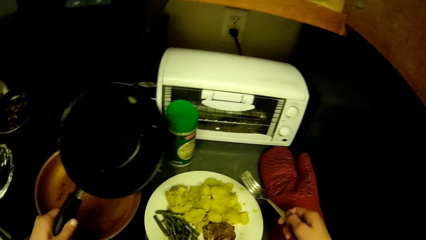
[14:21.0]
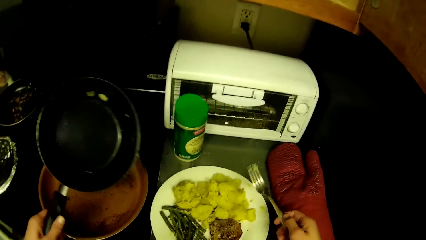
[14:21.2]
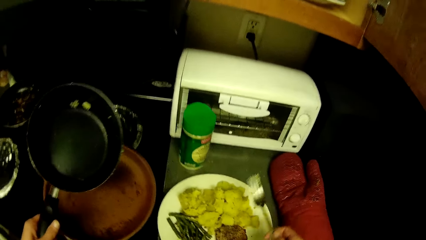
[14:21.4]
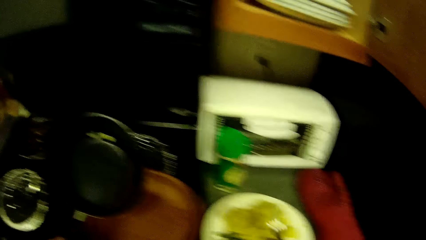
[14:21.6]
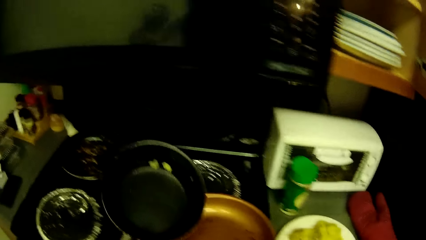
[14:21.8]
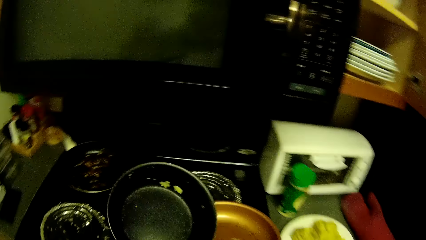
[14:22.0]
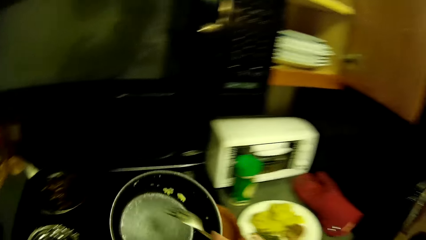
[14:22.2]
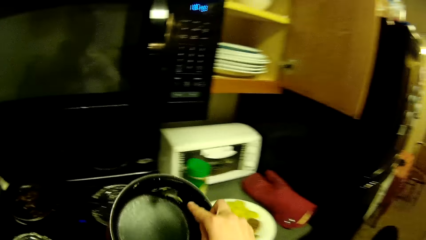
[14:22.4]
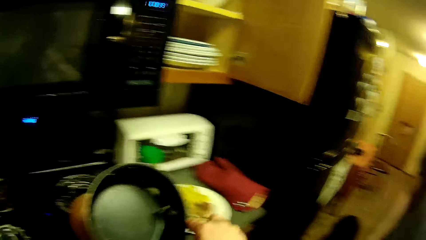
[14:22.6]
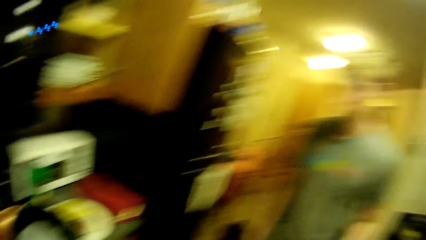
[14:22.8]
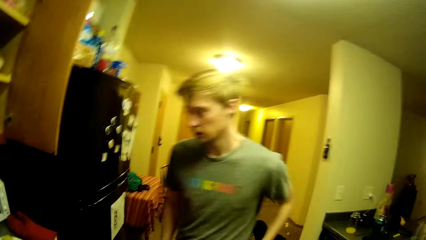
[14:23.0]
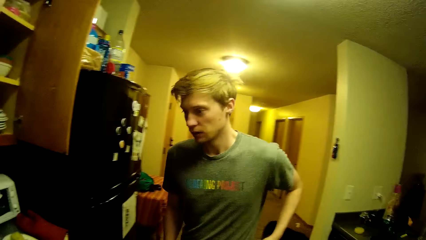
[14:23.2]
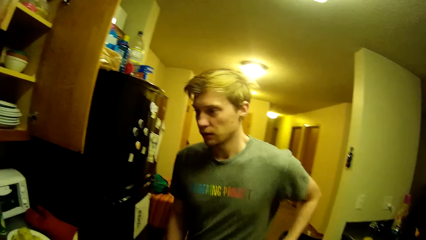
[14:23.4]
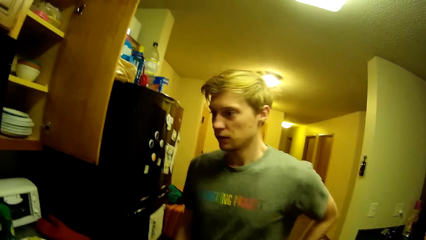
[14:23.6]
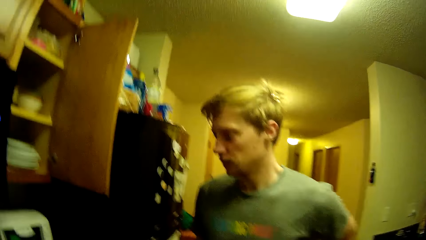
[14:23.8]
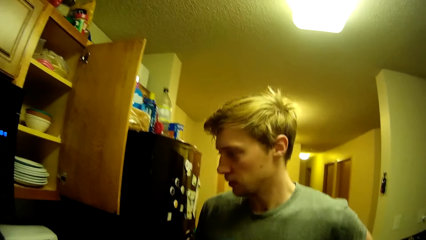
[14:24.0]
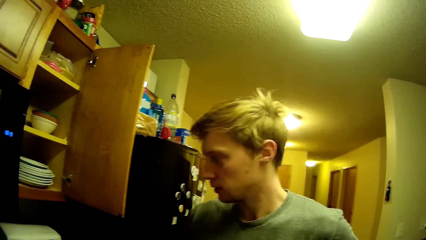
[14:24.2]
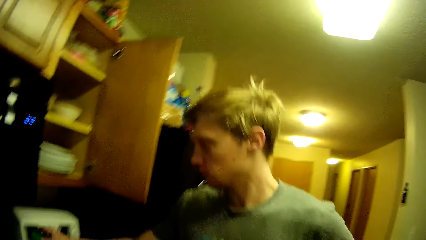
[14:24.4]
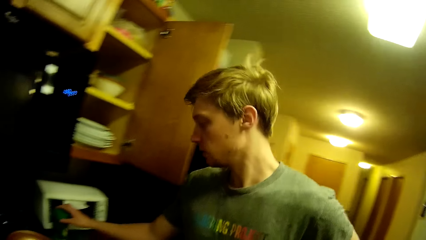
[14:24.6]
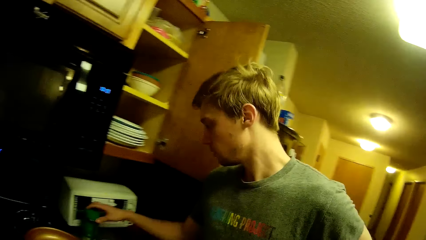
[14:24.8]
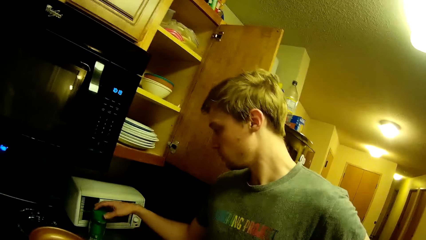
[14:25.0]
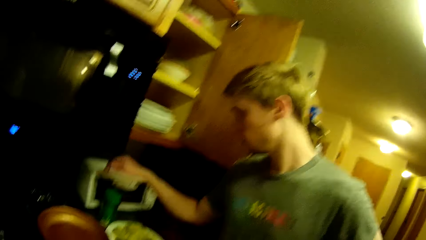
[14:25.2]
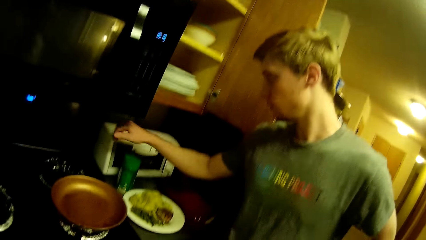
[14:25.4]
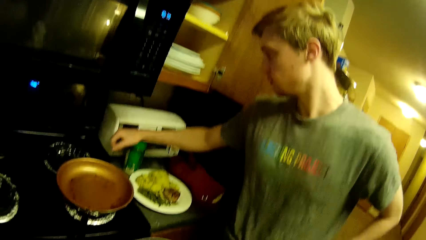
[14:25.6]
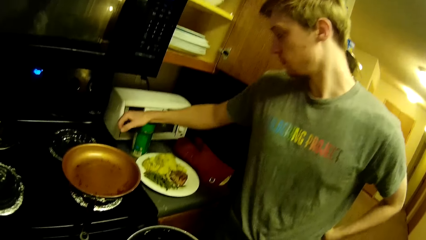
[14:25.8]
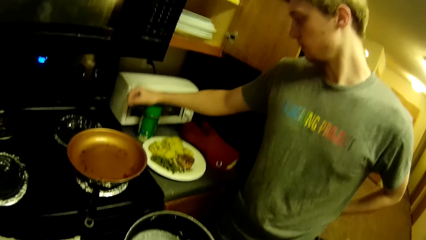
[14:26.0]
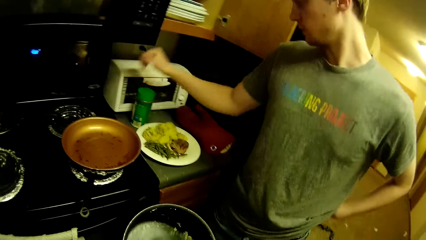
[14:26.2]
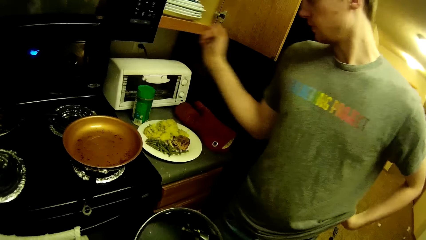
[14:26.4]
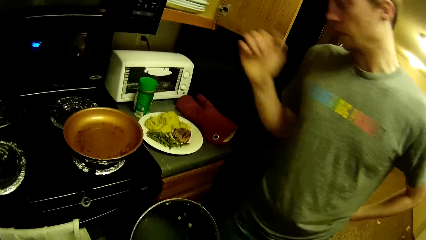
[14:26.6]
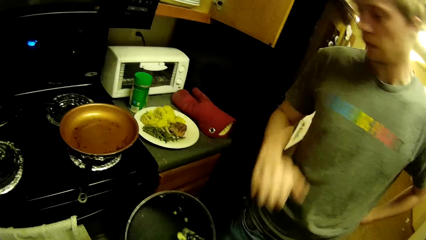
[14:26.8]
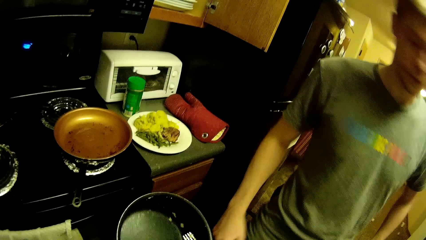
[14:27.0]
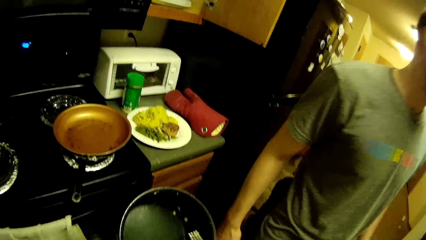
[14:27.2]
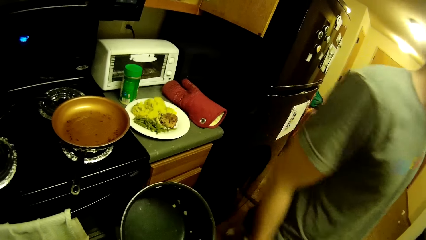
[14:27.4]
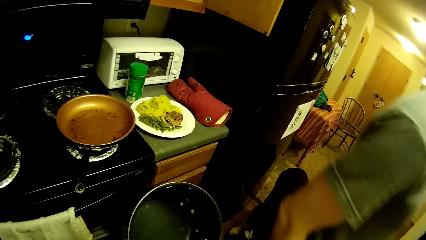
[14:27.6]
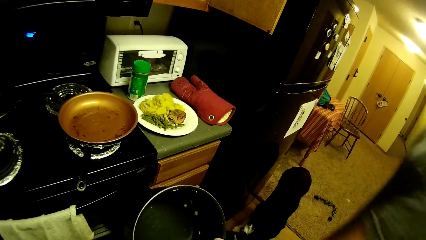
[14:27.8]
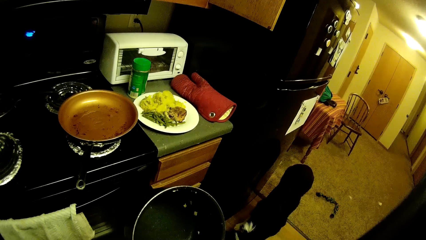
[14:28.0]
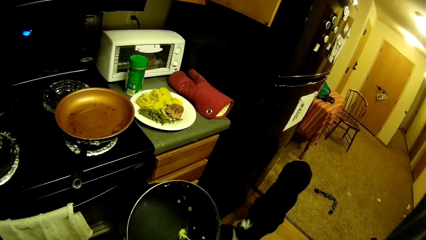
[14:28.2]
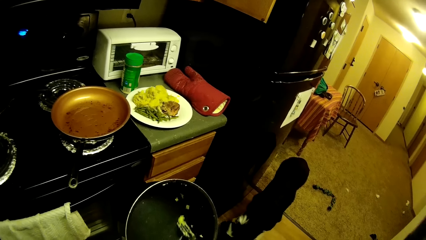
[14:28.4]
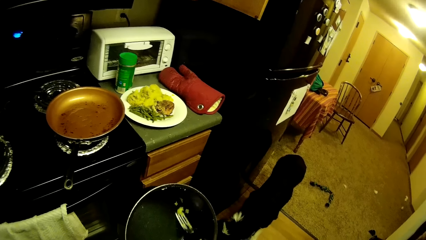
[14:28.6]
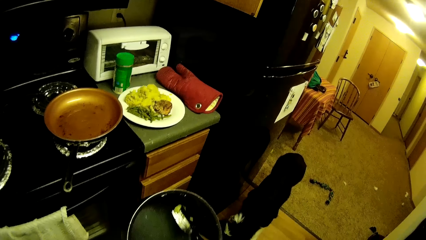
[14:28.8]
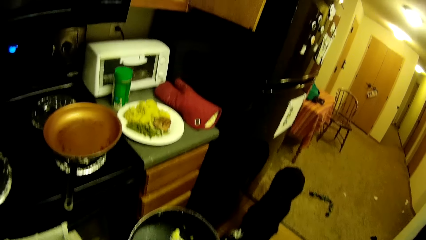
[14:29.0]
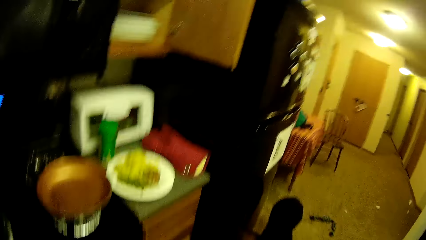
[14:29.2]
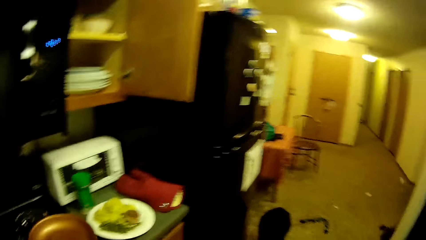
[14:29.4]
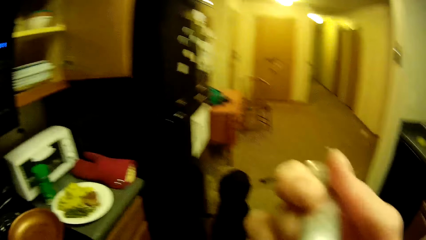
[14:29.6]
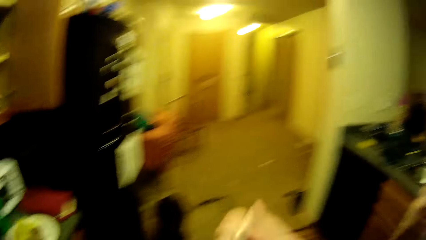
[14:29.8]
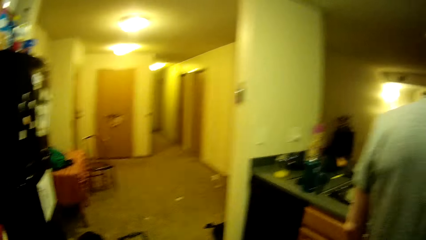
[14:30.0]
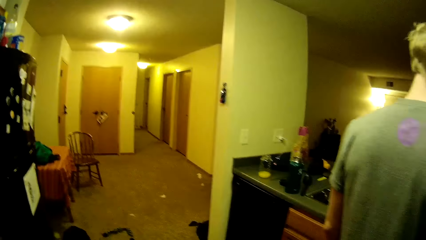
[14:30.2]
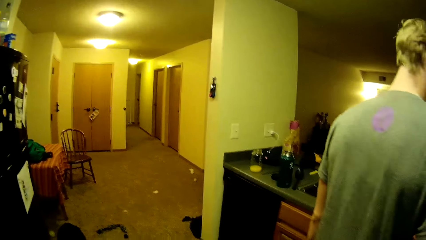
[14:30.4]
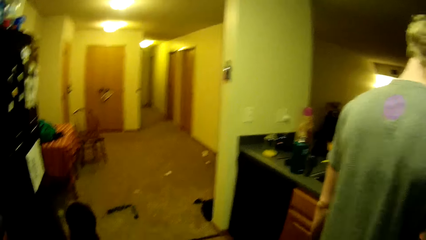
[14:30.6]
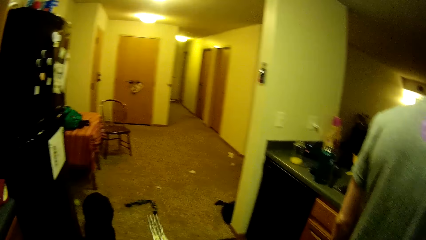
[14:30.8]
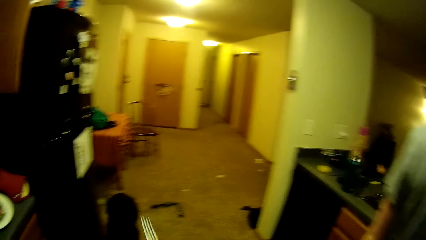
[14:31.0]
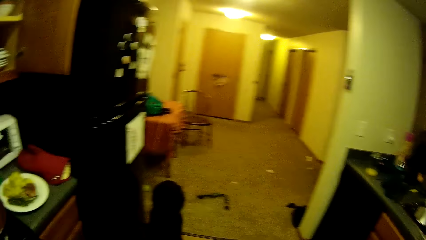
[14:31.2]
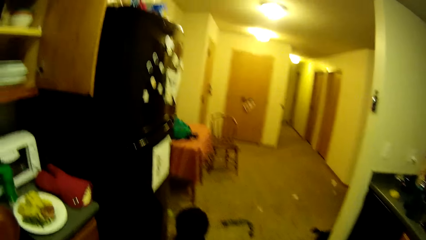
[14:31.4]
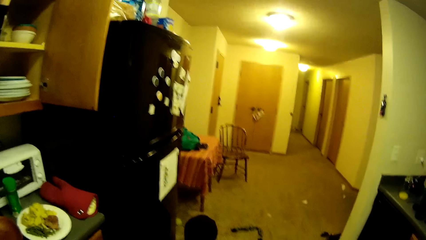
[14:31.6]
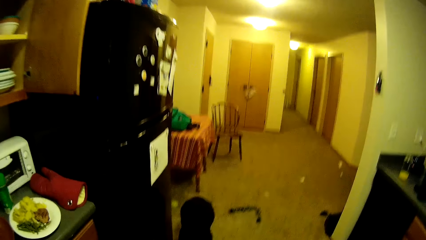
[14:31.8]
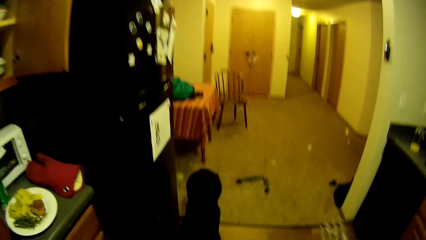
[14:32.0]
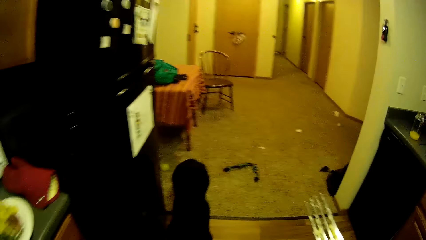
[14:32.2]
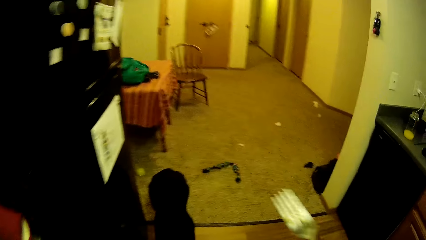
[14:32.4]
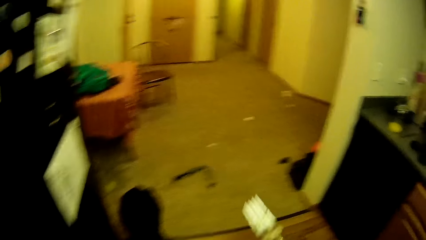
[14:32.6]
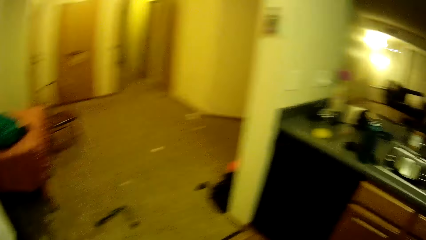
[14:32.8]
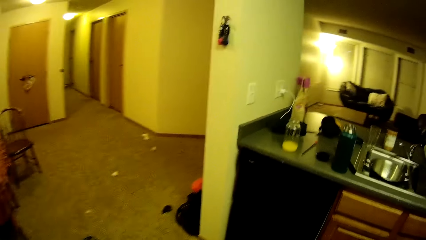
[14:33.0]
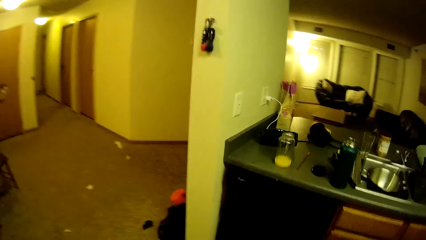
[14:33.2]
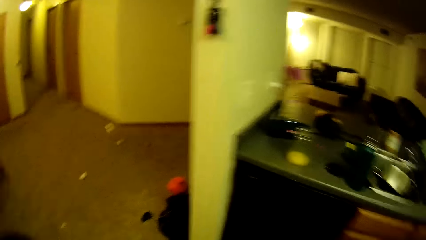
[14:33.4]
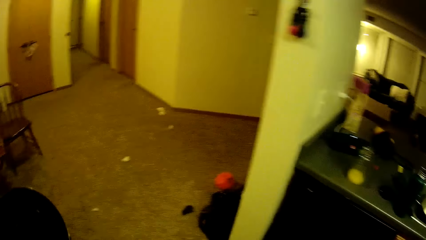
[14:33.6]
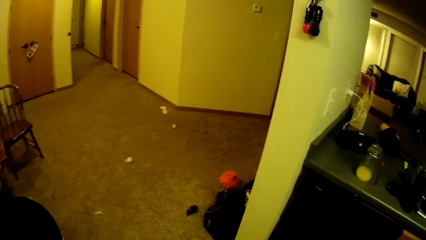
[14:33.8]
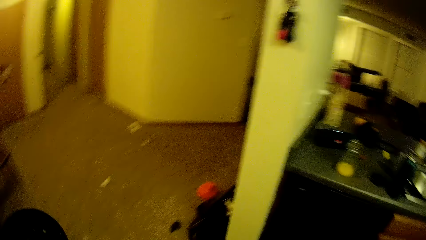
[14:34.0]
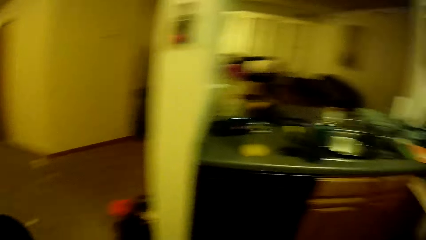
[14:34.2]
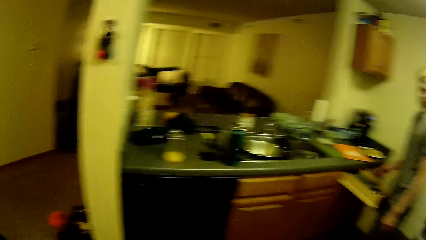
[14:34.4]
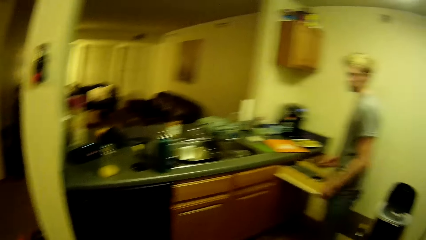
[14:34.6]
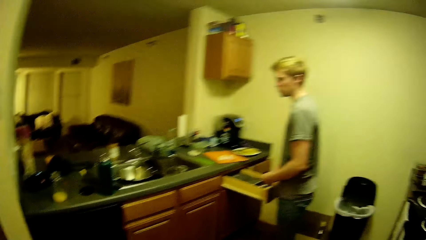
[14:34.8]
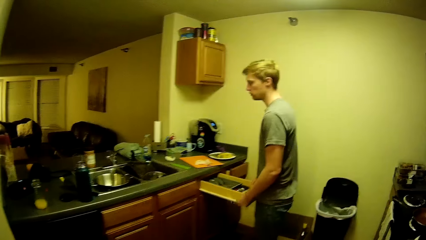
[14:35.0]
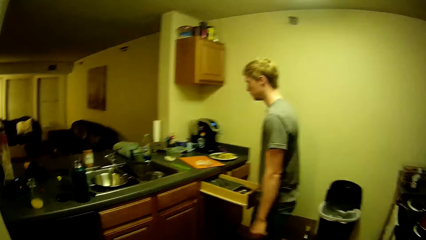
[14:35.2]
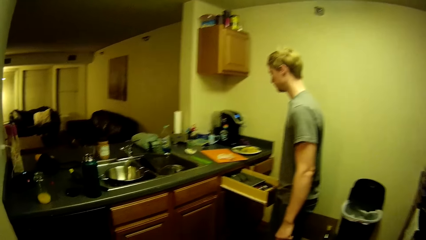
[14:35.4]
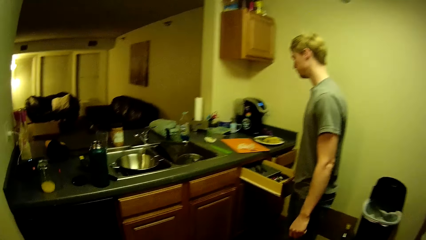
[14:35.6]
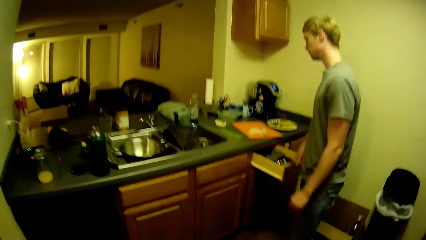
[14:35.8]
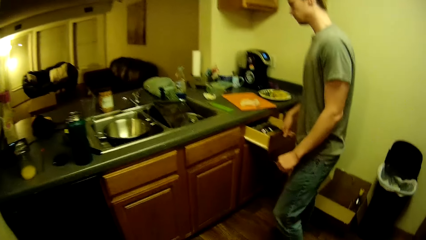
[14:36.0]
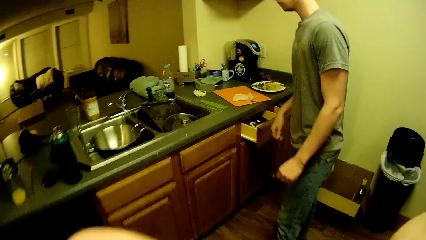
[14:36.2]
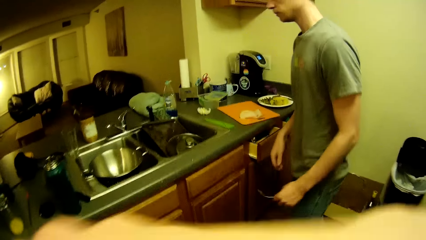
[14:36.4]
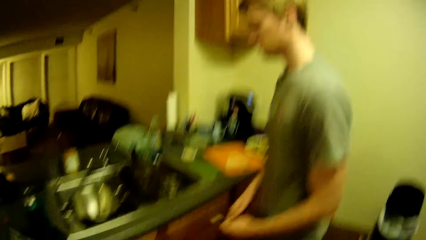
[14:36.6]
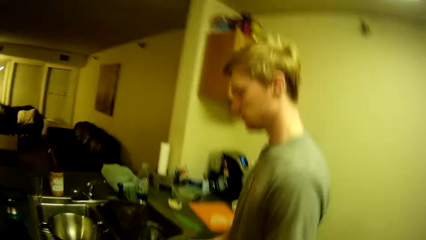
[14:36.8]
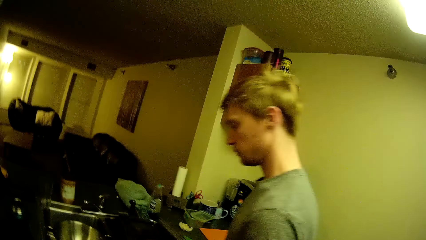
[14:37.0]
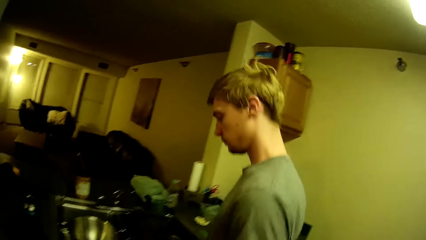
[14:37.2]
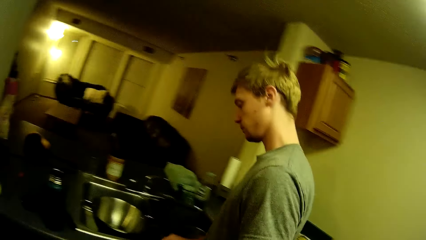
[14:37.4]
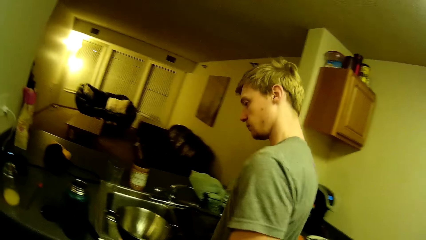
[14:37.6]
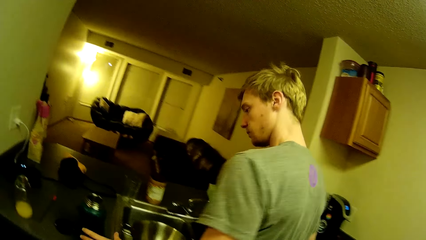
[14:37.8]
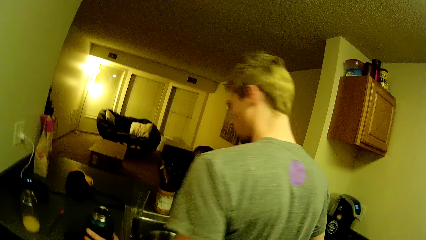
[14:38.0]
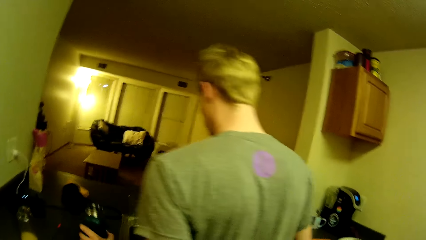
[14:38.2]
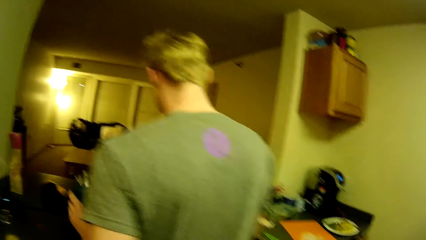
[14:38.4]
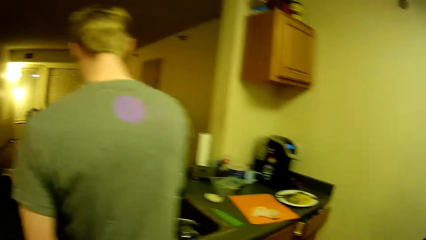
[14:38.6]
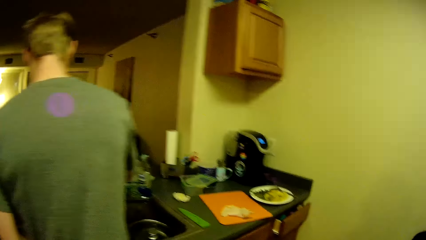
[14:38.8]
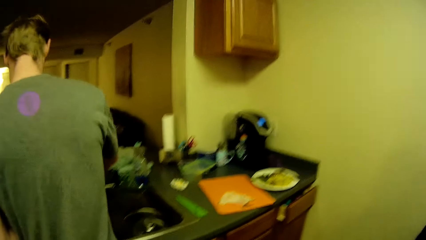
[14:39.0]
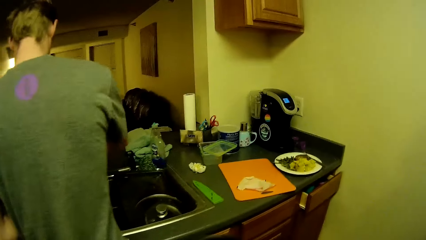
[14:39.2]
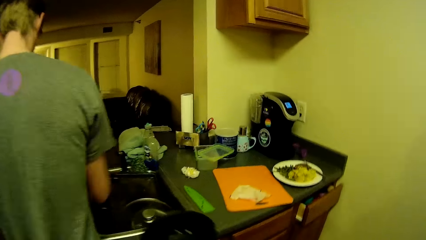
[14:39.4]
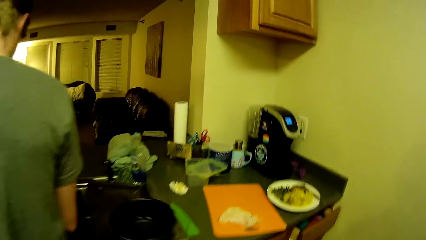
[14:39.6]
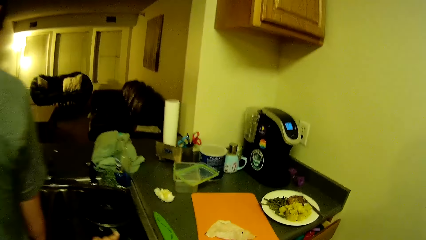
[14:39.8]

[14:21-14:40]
The camera wearer rubs the potatoes with a fork. They move the pan away, move a potato, and scrape the pan with the fork. A man walks around. The man touches a jar and hits the jar. The man walks the other side. The camera wearer removes a potato from the pan with the fork. They eat the potato. They move the fork. They look around. They lift the fork. They look around. The man puts his hands in the drawer, removes a hand from the drawer, and pushes the drawer. The man walks to the other side. The camera wearer moves a hand. The man picks up a flask from a kitchen worktop.
